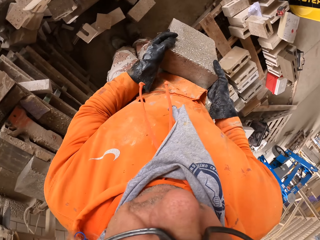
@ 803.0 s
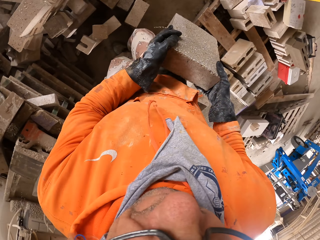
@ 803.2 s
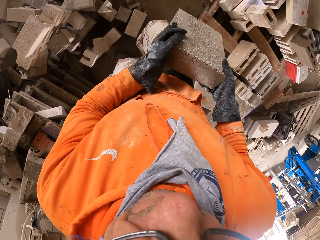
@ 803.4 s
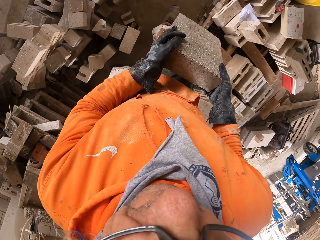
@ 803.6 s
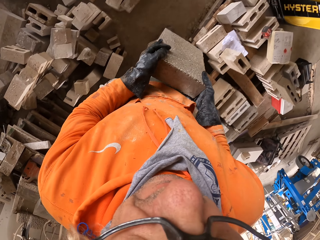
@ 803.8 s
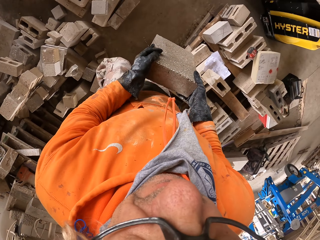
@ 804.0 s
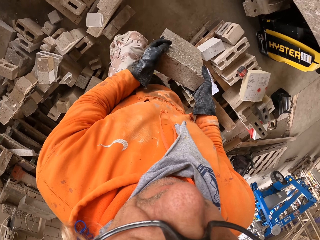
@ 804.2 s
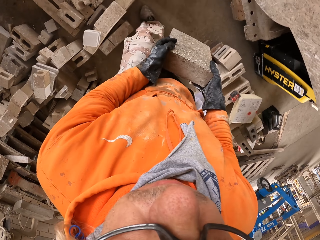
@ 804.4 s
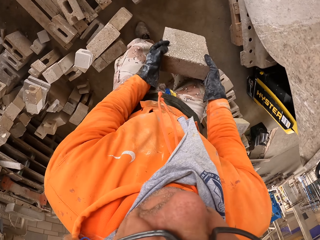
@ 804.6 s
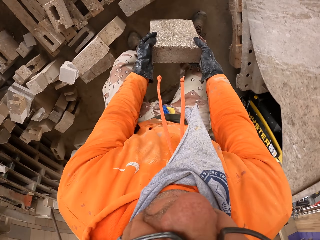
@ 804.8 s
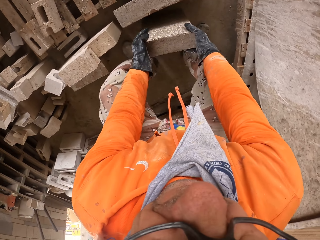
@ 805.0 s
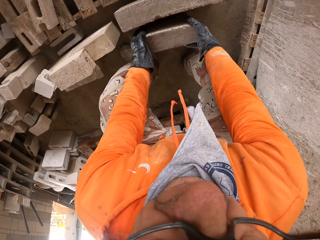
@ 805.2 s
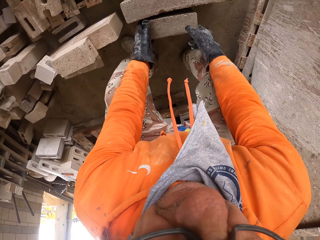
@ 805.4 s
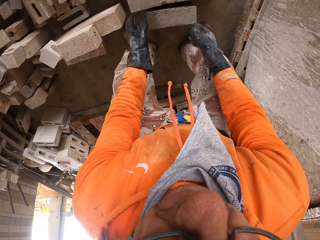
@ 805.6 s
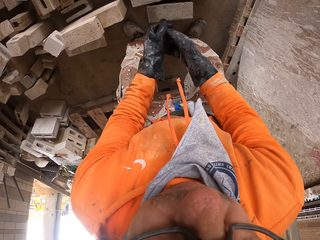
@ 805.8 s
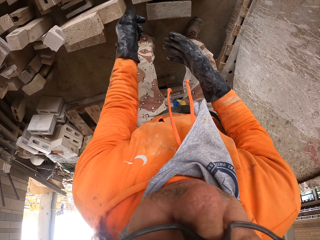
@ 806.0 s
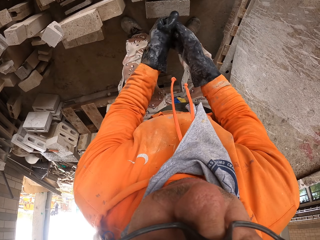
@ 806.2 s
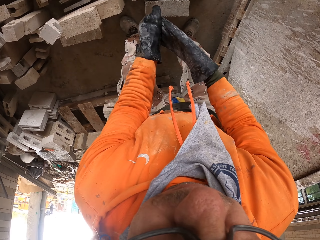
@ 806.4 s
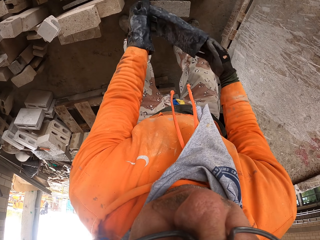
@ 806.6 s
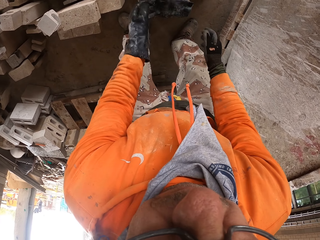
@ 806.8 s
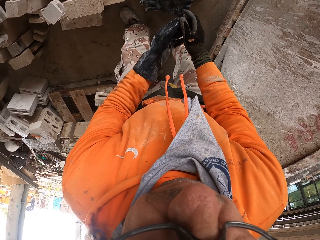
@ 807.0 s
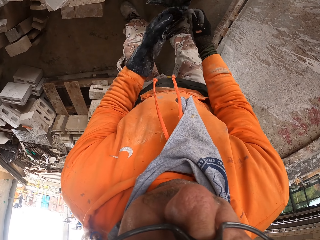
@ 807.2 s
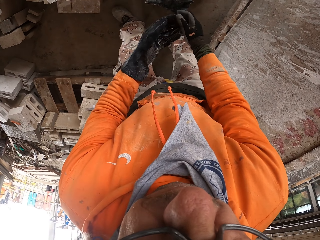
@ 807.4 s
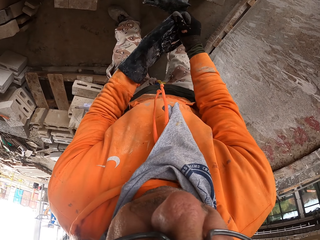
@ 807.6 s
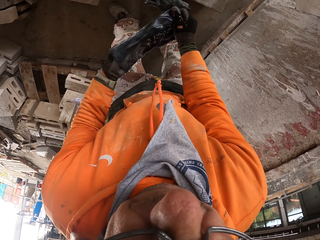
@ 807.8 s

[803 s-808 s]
The camera wearer puts the brick down. They remove the gloves.

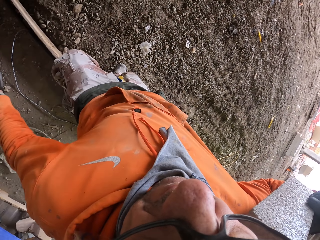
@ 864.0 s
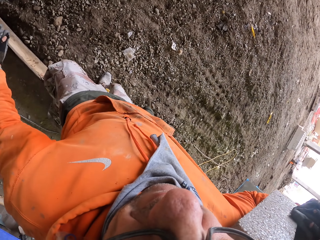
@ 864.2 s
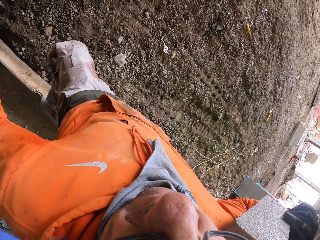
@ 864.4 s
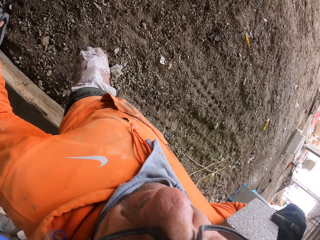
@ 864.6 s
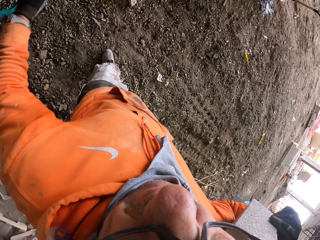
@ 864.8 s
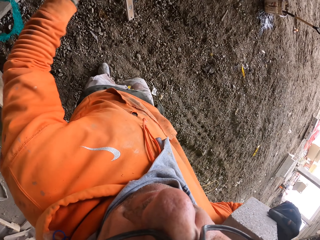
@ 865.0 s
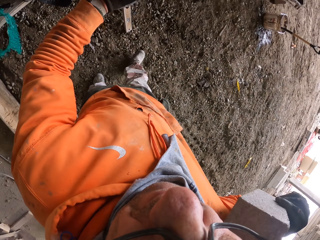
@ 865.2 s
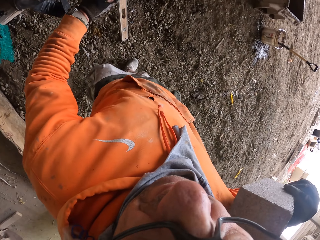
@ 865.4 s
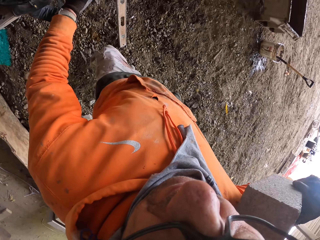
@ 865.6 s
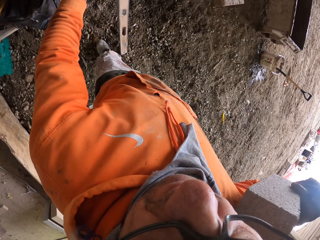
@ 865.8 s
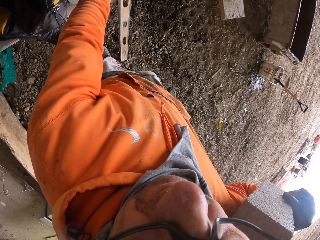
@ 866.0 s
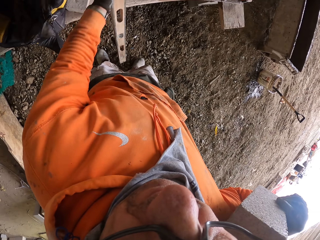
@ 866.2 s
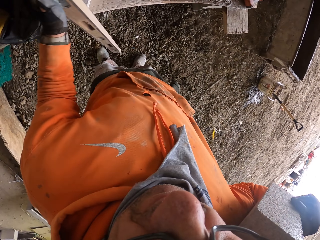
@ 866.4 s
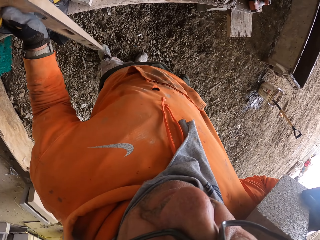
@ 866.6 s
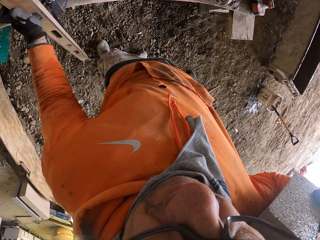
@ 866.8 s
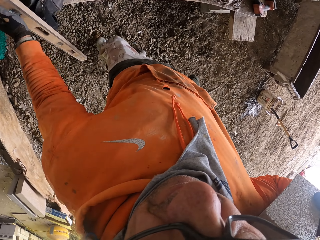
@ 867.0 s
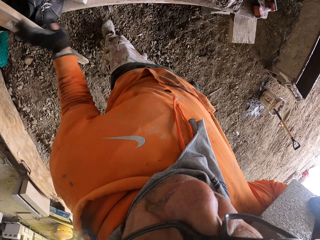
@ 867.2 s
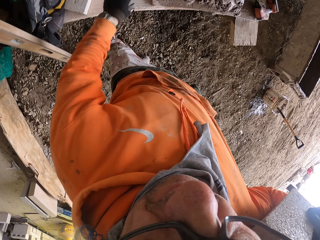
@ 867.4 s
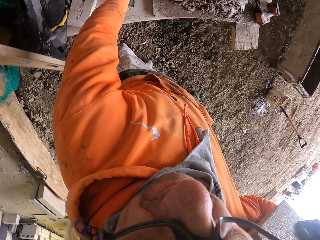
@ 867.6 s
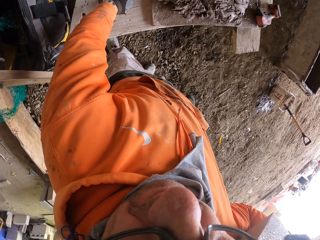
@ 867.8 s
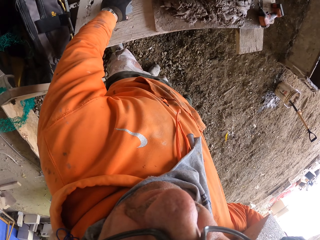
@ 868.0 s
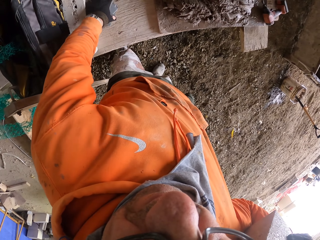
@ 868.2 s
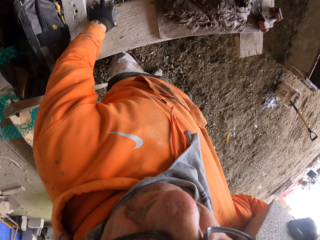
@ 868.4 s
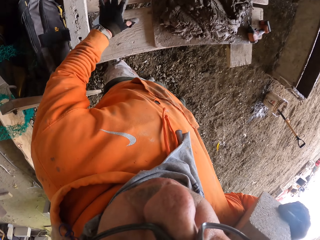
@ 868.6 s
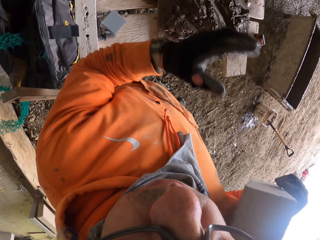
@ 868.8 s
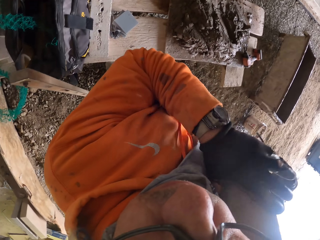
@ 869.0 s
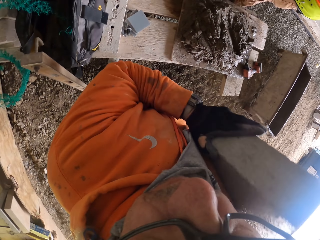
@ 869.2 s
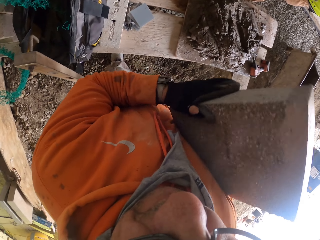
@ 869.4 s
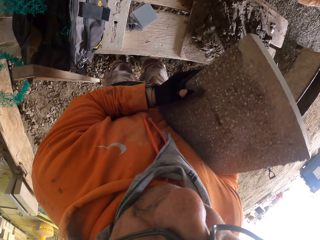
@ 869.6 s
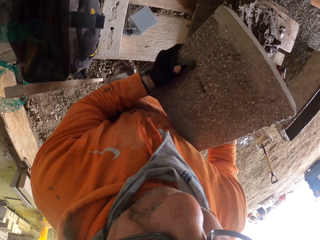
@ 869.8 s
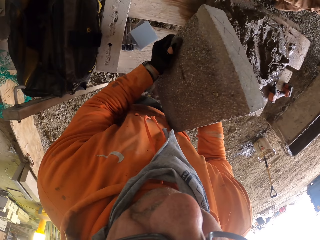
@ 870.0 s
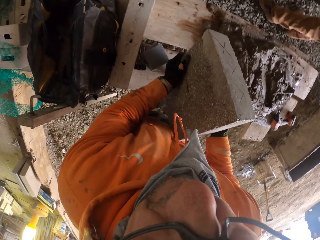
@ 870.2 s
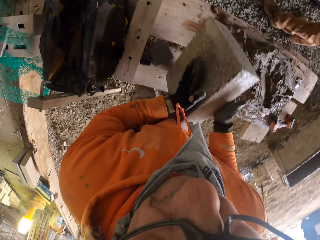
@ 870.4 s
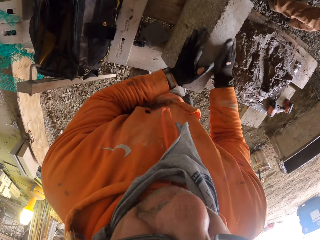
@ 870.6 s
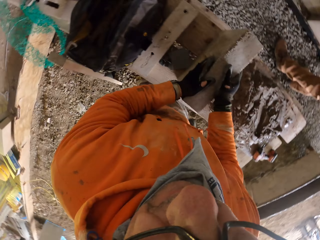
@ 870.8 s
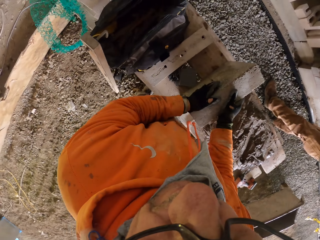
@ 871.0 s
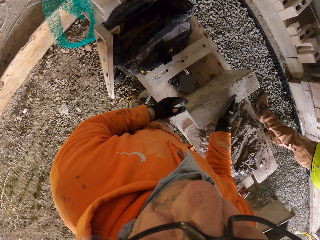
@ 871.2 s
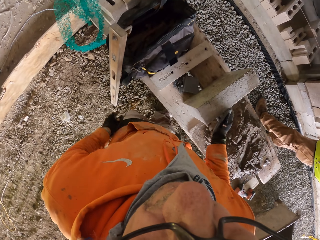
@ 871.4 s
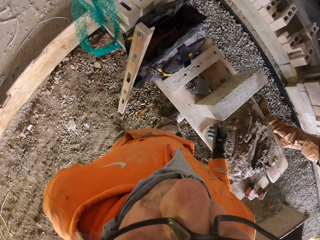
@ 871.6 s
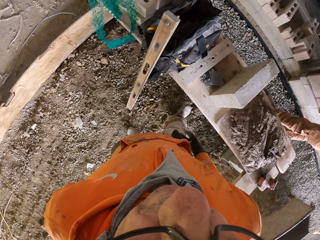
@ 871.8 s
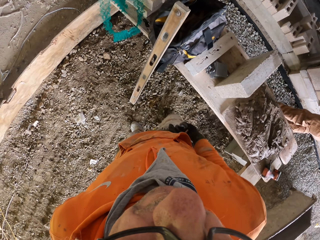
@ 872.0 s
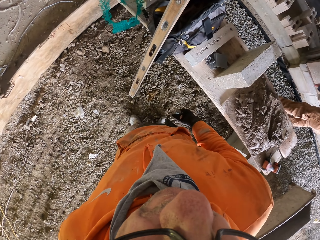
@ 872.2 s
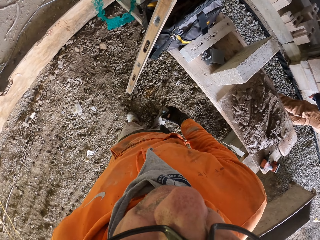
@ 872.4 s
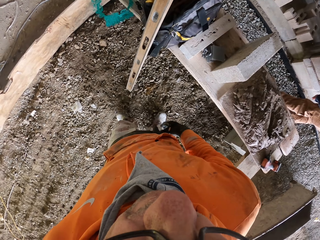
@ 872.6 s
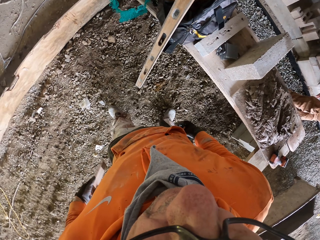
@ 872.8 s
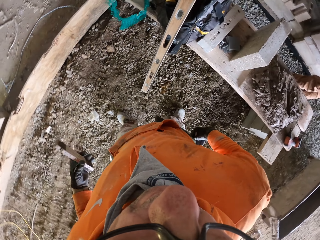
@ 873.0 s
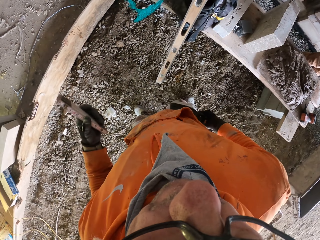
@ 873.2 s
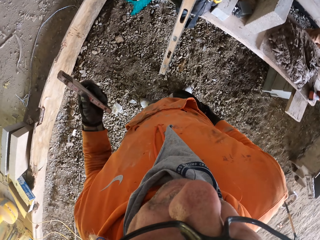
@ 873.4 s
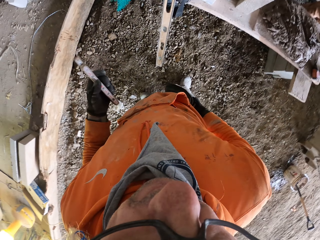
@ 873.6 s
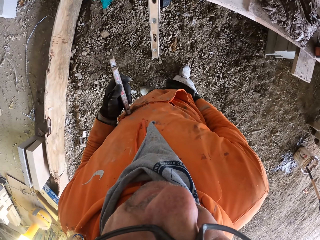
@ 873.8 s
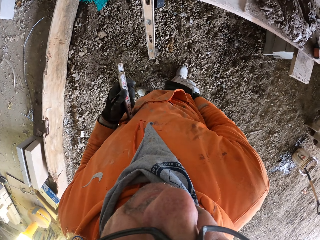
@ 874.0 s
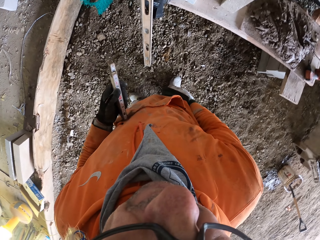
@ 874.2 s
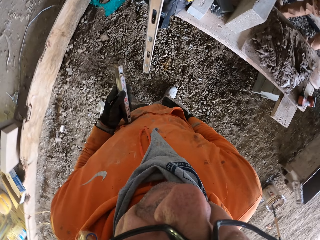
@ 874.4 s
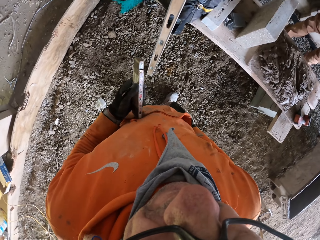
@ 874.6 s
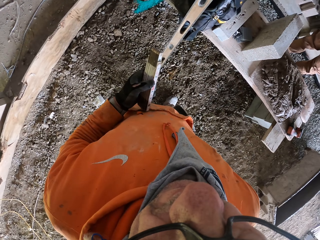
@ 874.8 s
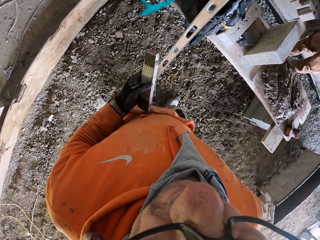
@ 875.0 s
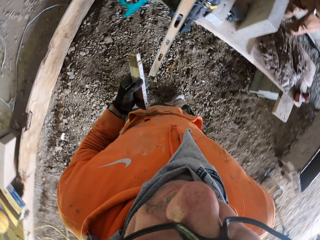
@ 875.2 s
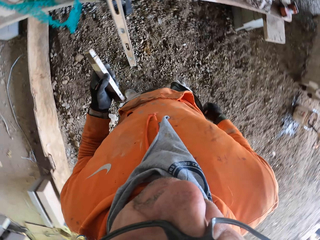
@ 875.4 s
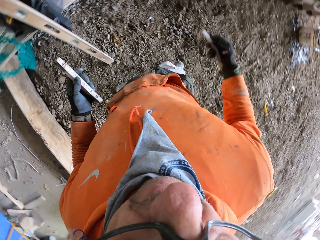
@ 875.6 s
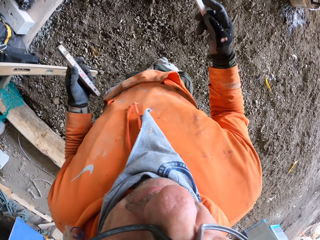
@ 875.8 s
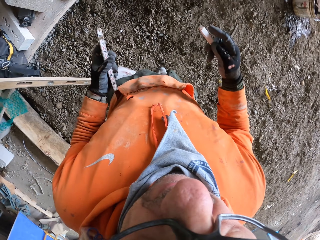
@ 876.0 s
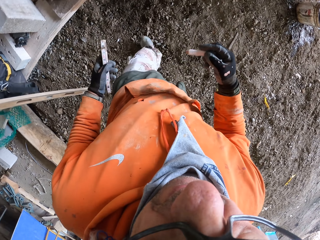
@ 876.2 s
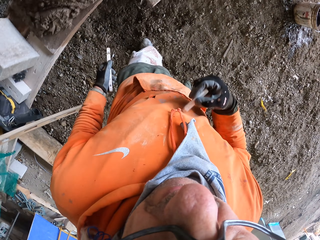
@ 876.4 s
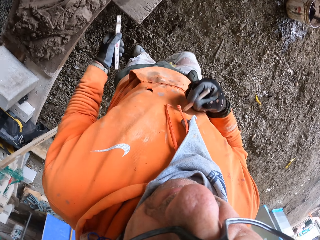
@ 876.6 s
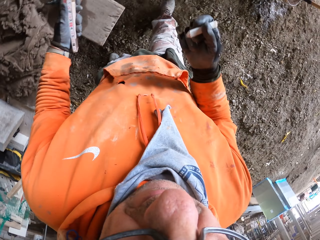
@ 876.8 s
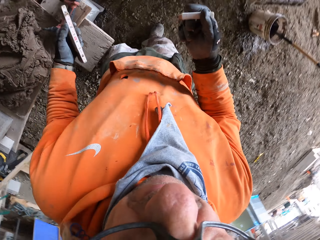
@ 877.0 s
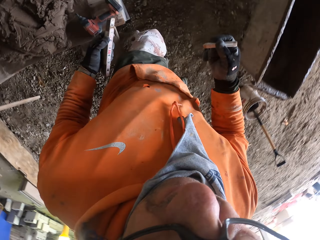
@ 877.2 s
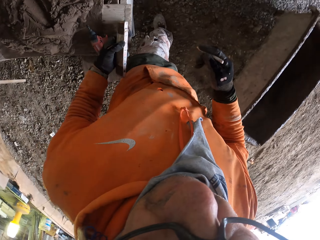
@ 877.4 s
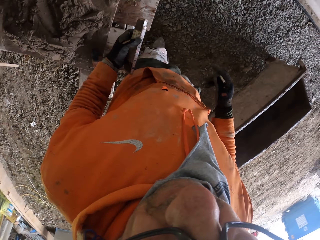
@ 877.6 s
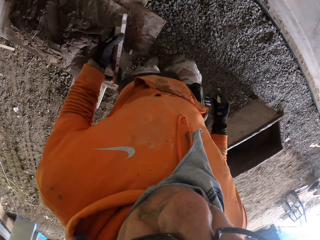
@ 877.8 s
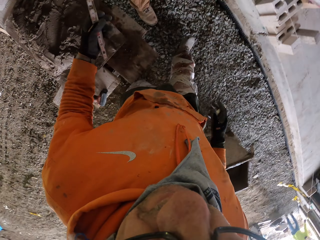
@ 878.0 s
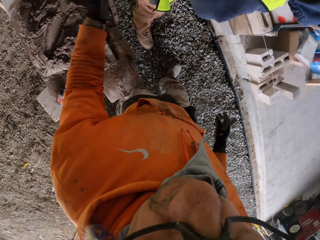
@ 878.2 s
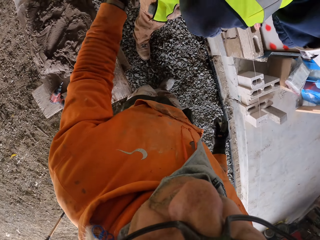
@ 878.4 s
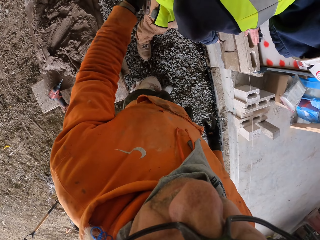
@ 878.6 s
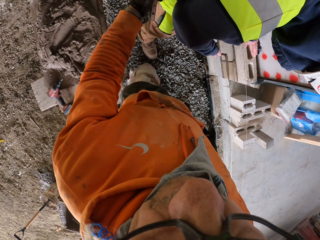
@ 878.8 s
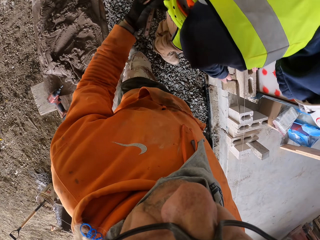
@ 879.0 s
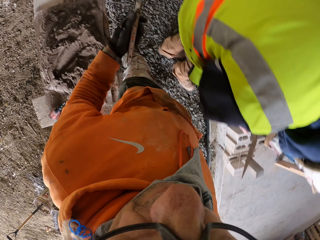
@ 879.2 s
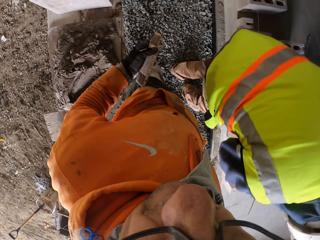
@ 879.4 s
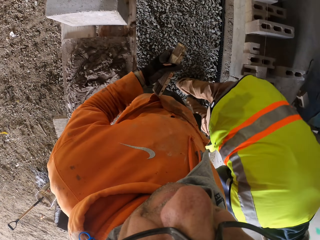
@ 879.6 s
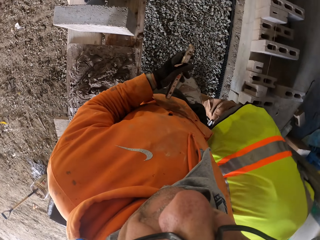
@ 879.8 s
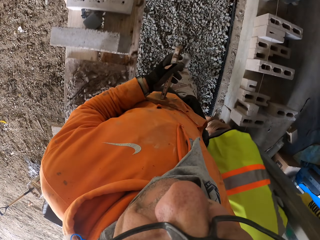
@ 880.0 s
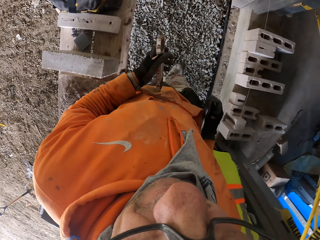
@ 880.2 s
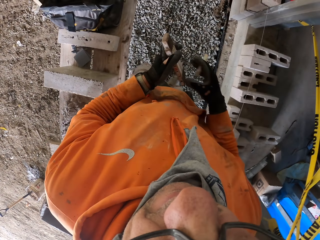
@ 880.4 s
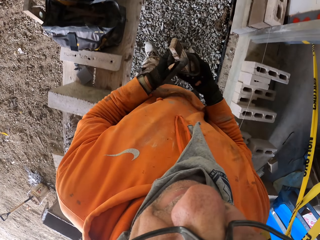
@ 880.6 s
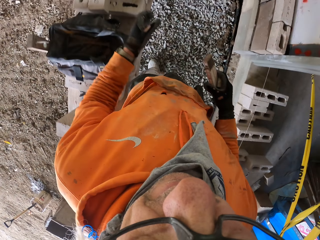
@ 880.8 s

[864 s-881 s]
The camera wearer moves the water level tool. They move the bricks. They put the bricks on the surface. They pick up the tape measure. They hold on to a mark pen. They hold on to the tape measure. They walk around.
